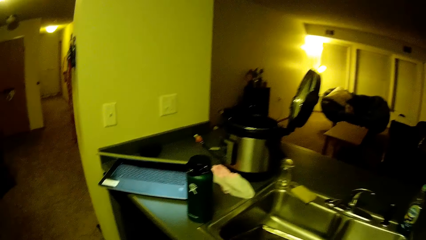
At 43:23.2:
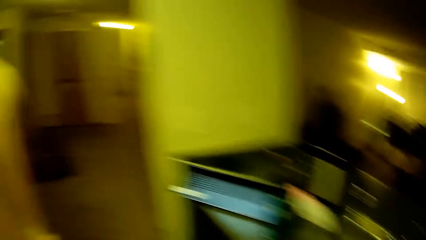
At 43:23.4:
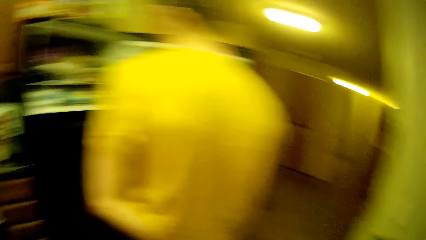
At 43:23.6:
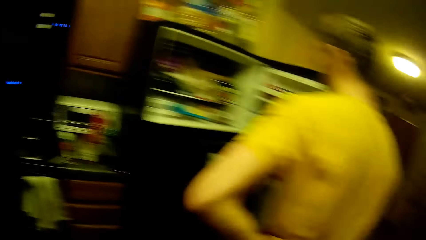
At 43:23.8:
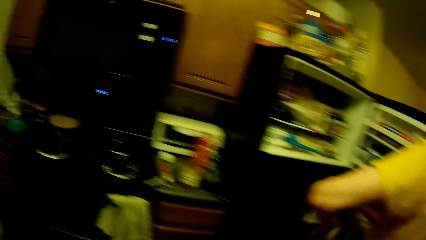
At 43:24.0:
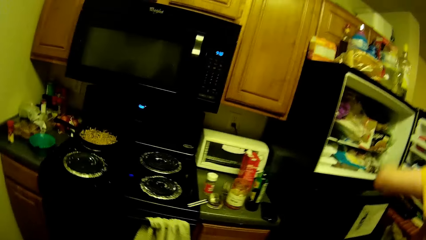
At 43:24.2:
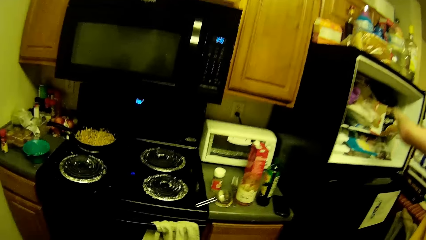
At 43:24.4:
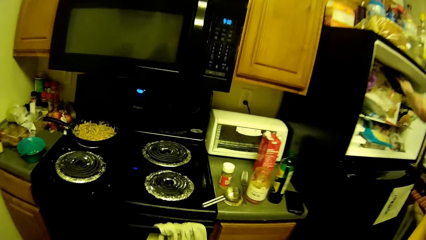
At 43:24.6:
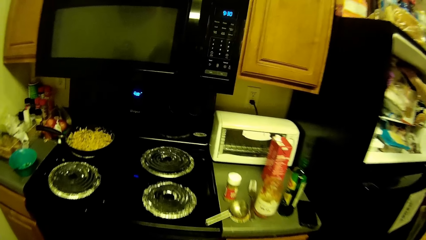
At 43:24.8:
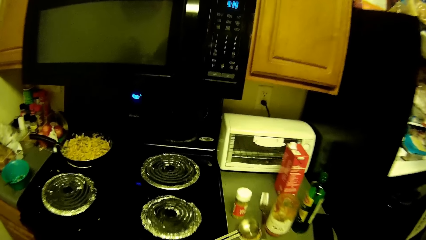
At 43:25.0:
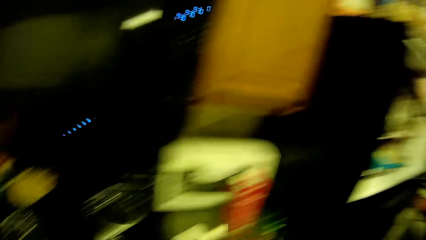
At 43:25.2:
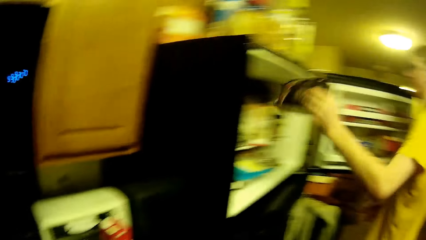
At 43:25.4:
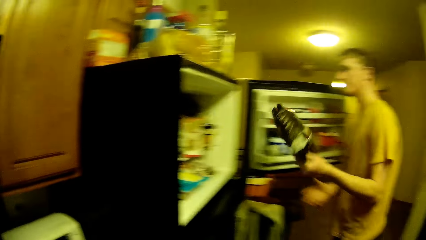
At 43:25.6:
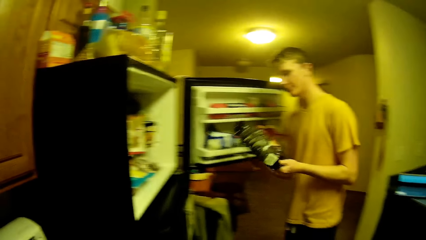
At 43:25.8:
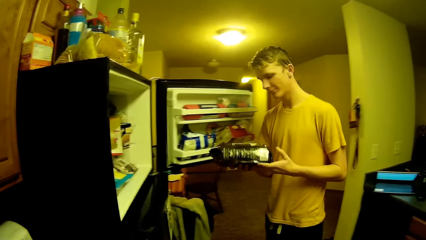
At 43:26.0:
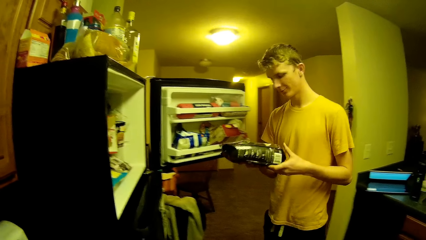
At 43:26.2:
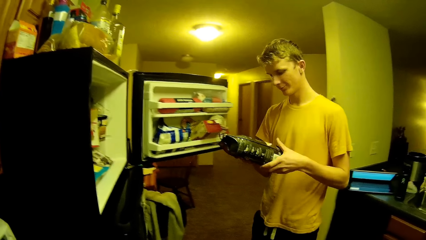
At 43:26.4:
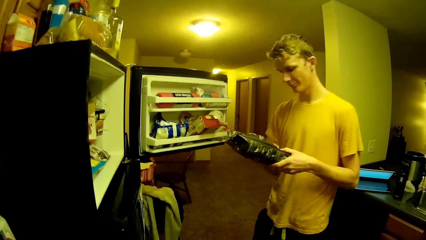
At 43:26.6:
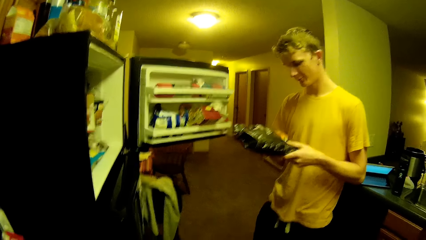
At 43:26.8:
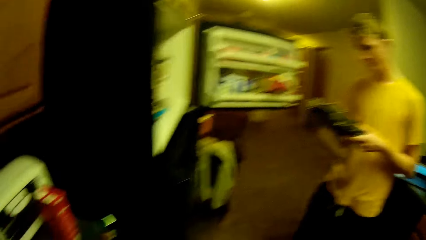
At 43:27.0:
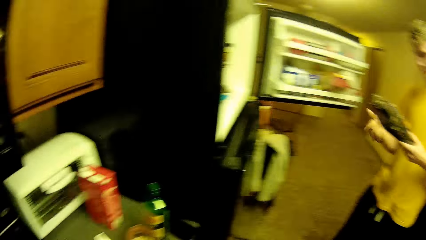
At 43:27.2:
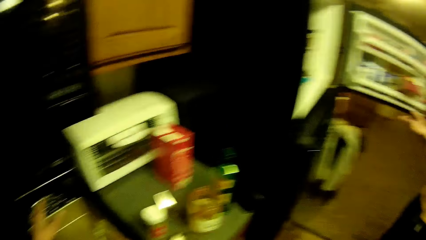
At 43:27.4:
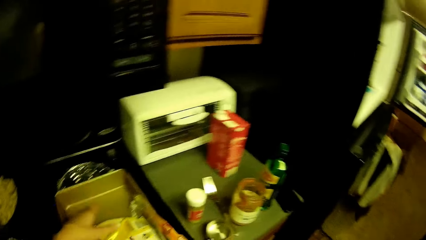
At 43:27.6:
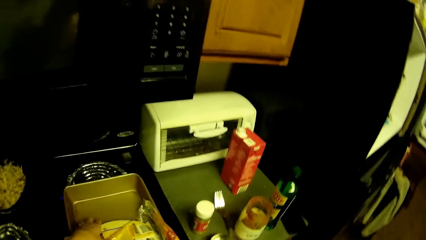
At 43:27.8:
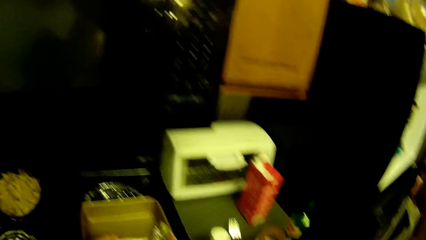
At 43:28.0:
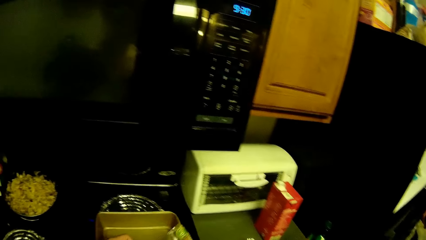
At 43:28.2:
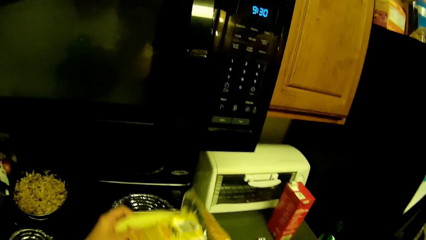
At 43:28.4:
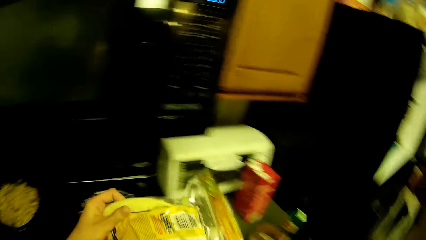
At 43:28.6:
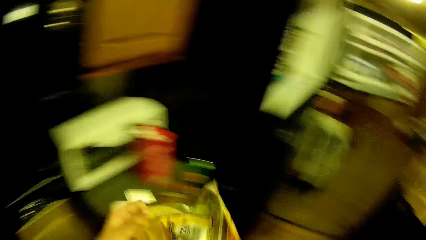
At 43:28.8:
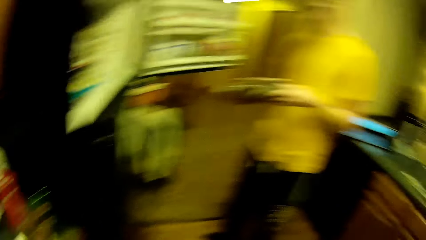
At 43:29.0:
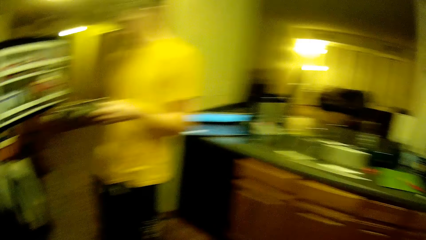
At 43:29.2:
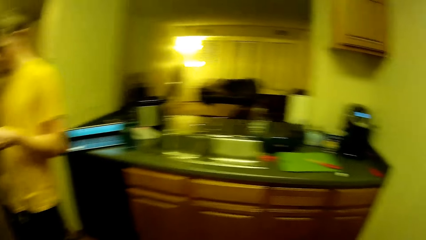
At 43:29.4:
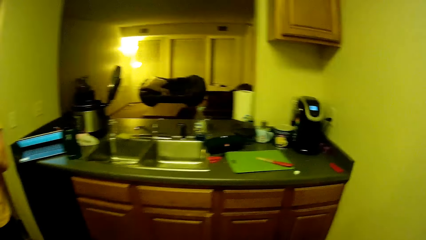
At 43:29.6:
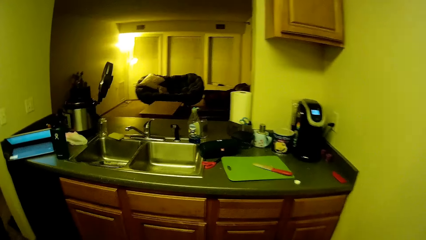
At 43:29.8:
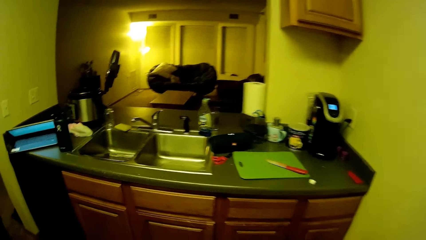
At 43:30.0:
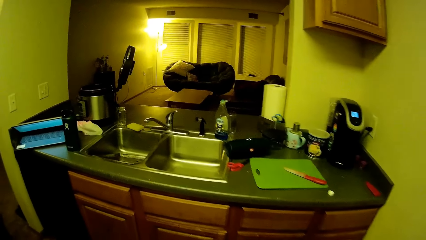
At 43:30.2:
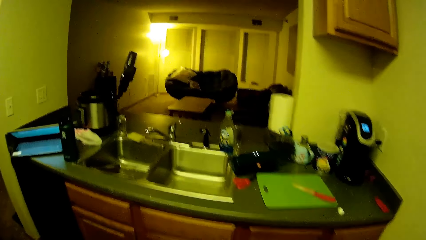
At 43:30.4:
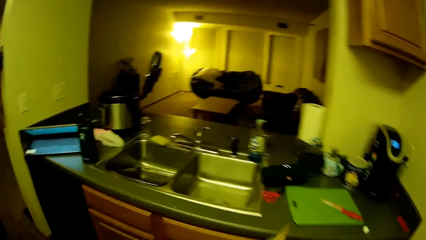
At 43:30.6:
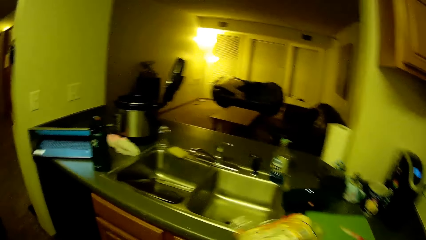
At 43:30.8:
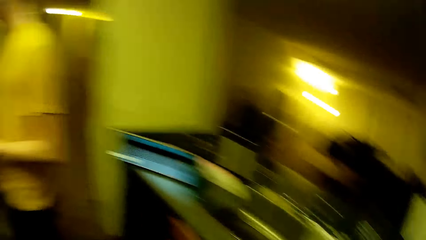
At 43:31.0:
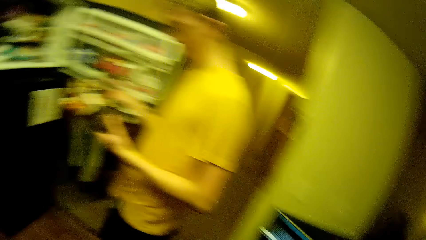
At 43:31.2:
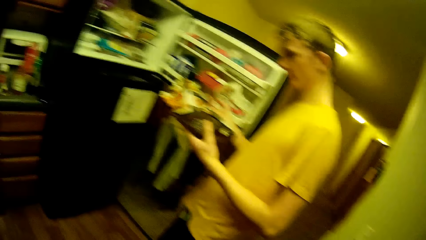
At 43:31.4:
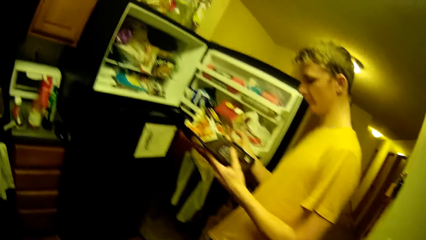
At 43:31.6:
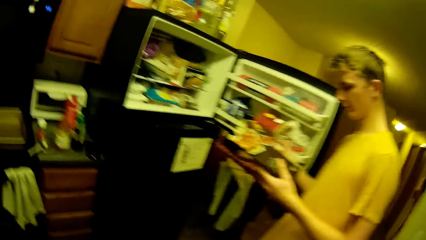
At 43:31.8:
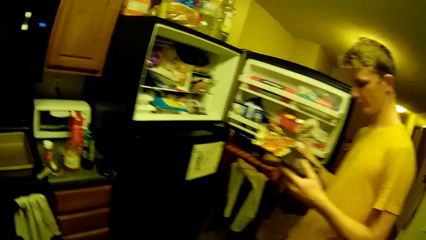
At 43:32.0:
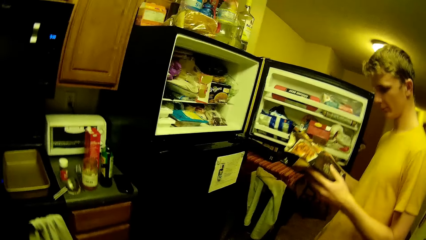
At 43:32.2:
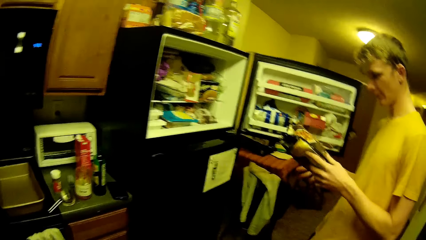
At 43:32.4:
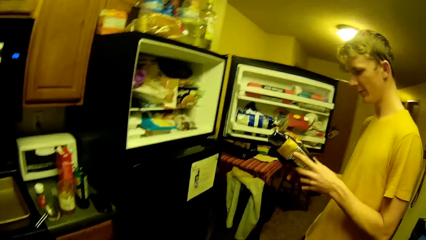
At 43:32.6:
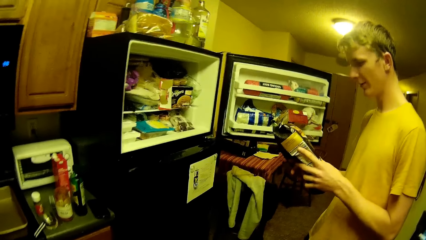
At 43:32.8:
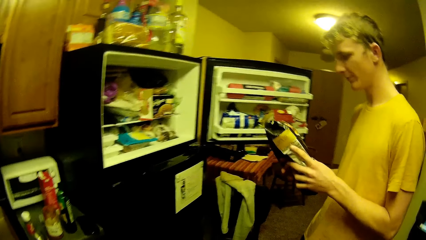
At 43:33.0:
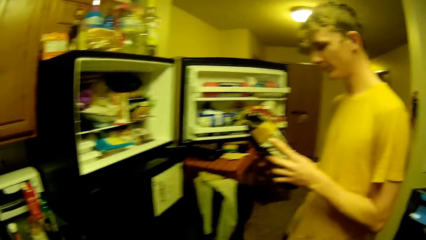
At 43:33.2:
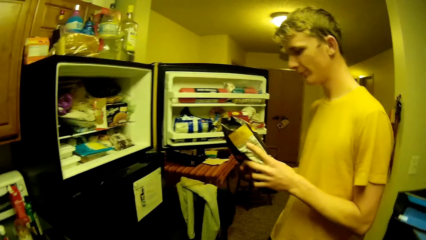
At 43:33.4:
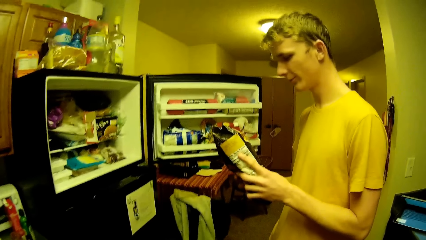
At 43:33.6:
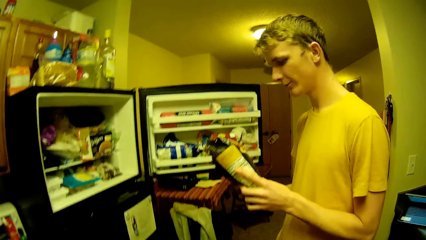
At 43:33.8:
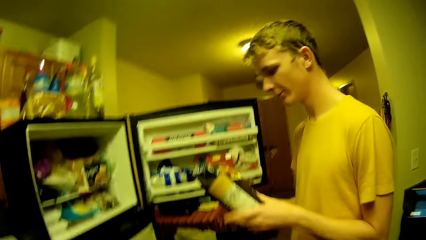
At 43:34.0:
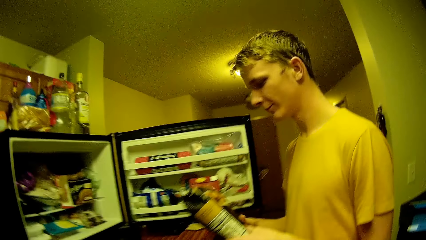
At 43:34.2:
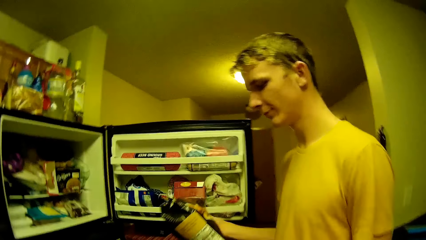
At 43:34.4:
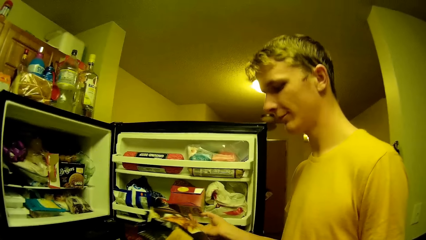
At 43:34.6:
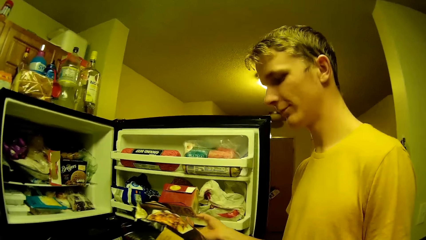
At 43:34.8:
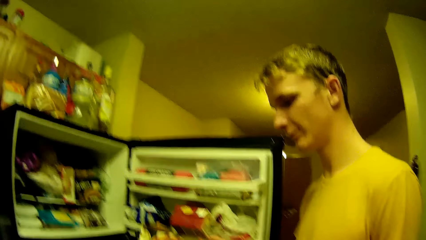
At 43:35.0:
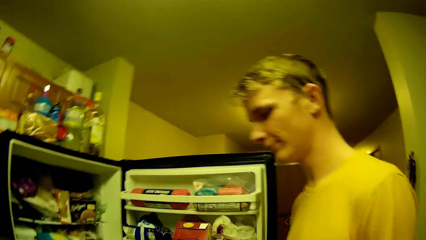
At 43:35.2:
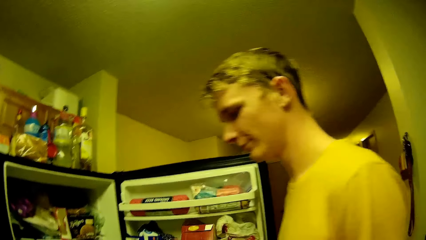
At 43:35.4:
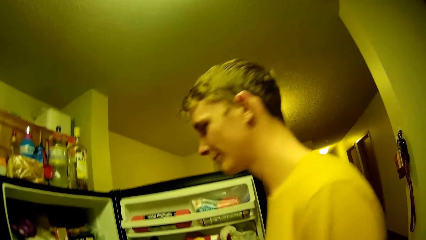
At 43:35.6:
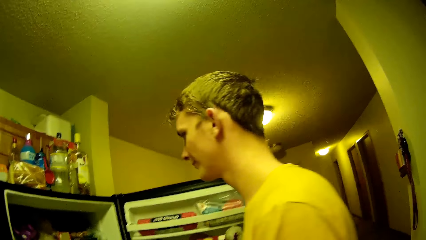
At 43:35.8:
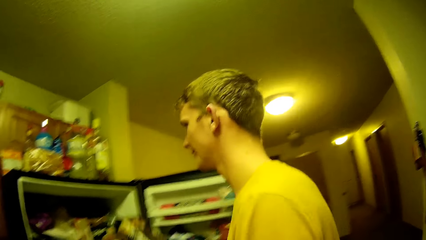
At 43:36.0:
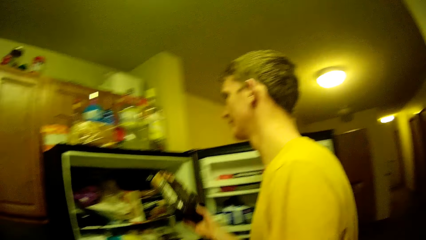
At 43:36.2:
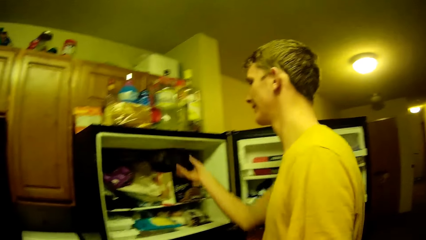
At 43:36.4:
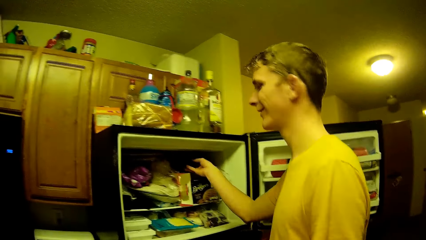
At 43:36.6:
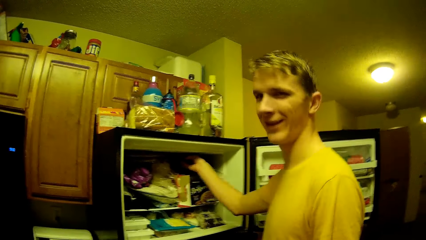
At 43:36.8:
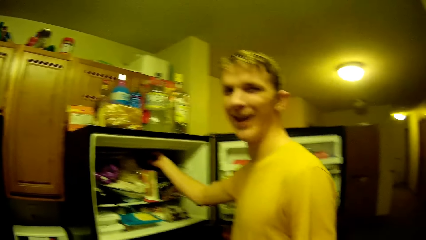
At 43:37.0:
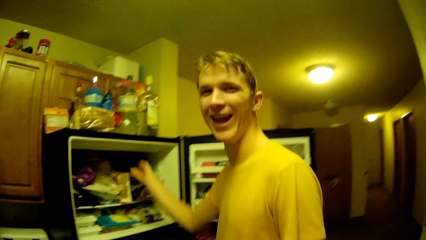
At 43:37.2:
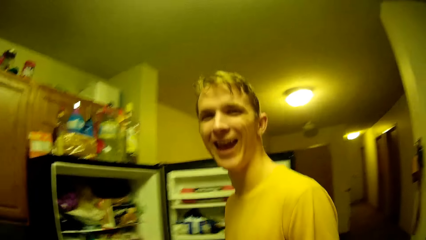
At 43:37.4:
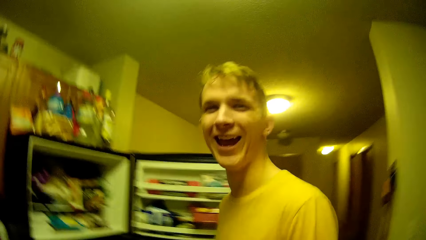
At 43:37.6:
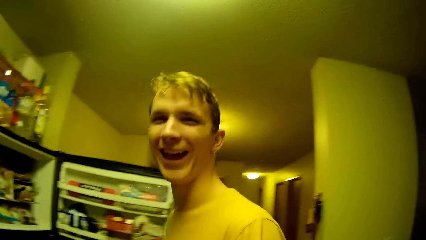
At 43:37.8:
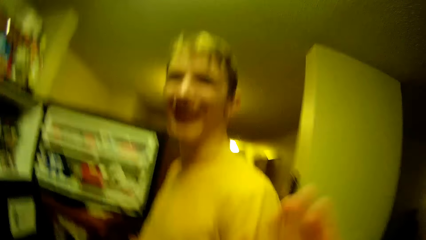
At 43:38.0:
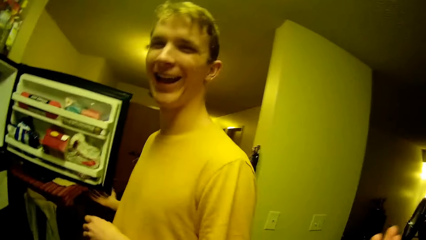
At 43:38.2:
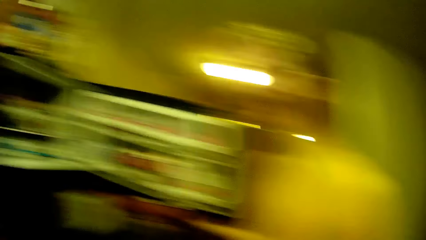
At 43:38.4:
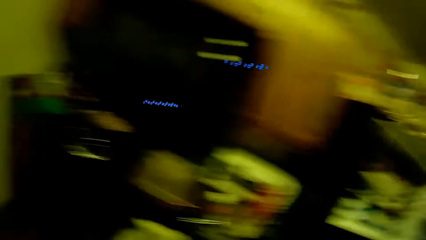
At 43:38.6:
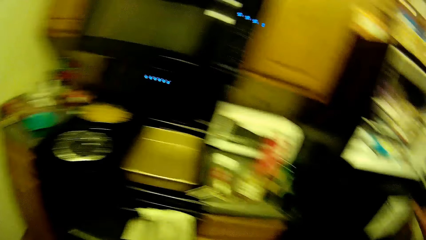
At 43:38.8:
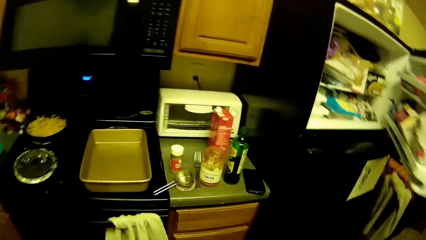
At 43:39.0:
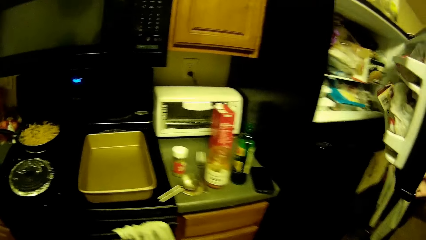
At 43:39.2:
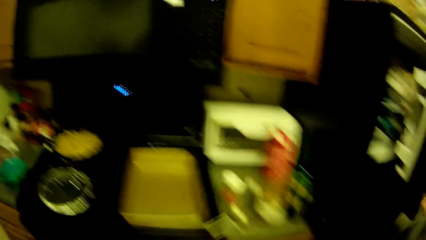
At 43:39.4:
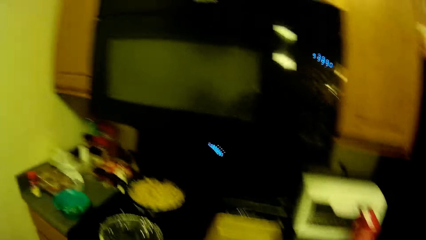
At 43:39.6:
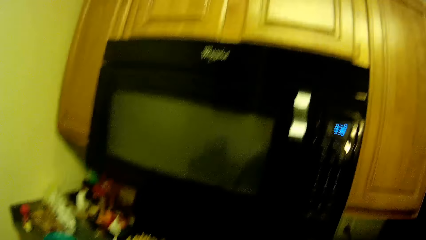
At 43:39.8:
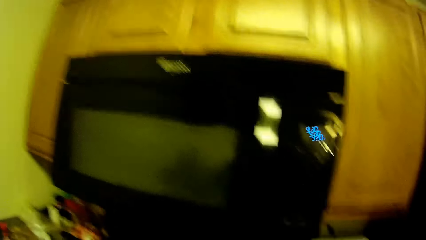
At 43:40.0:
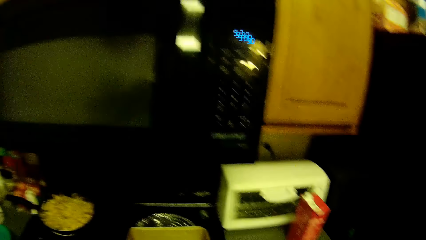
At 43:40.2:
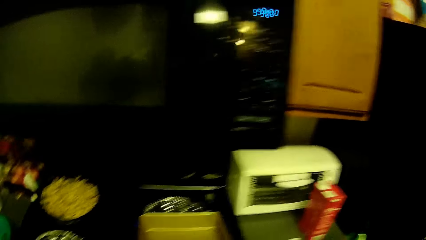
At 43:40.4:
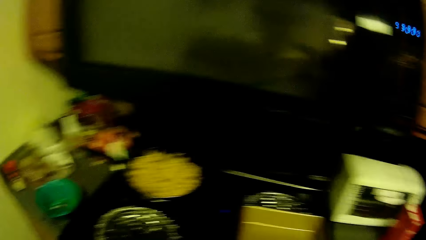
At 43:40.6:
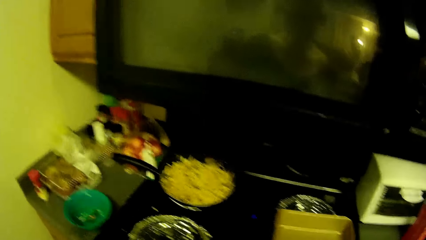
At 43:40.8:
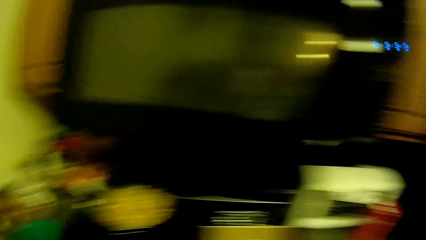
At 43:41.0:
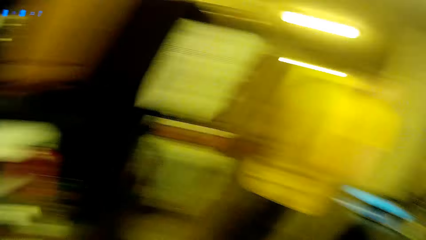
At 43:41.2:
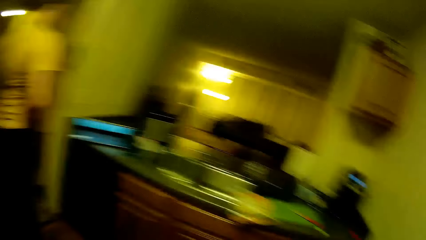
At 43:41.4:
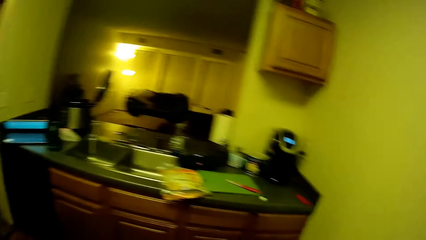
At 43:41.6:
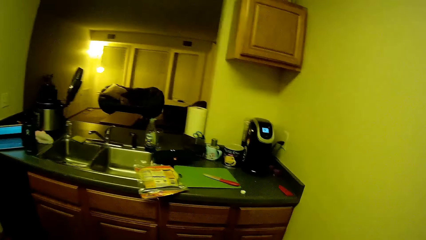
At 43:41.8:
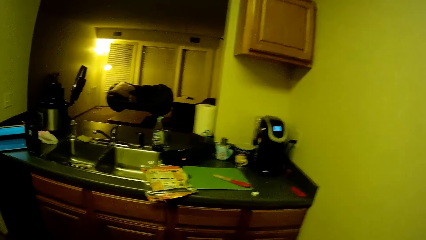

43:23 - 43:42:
The camera wearer places the tray in the sink. A man removes something in the cabinet. The man picks up a pack of chips or sachet from the freezer. The camera wearer drops another baking pan on the burner. The man reads the pack of chips. The camera wearer holds the sachet. They walk towards the sink. They read the instructions. The man drops the pack of chips in the freezer. The man talks to the camera wearer and closes the freezer. The camera wearer looks around the kitchen.
